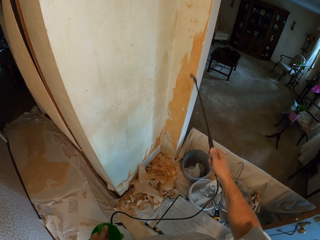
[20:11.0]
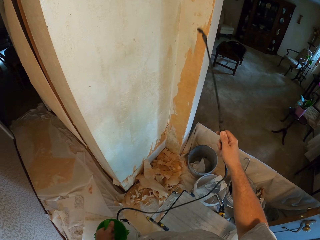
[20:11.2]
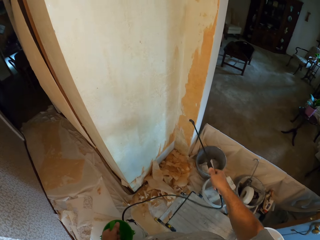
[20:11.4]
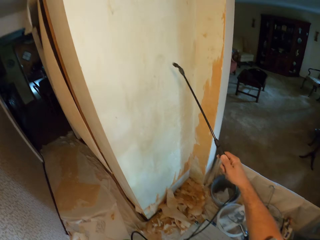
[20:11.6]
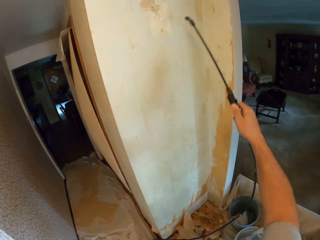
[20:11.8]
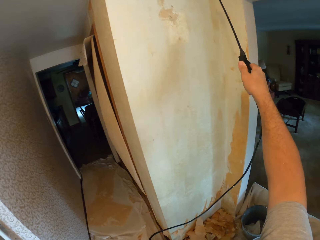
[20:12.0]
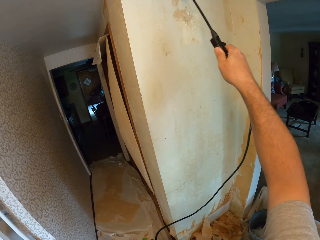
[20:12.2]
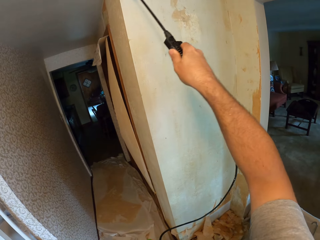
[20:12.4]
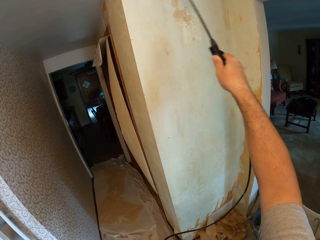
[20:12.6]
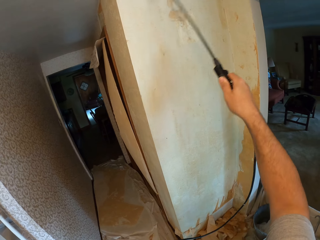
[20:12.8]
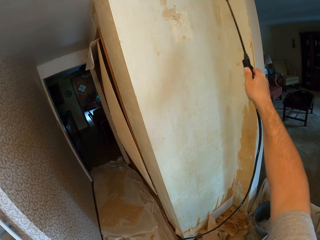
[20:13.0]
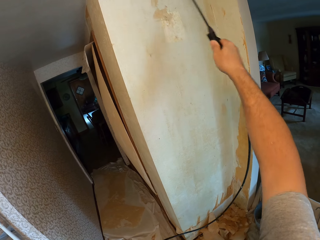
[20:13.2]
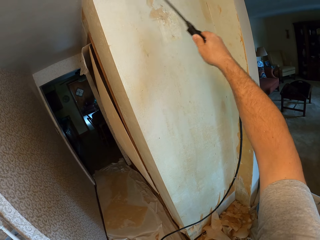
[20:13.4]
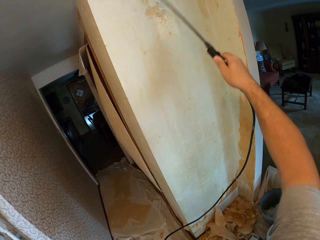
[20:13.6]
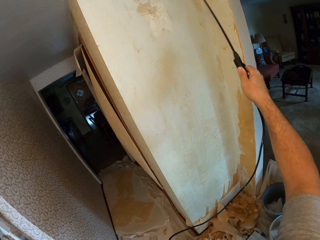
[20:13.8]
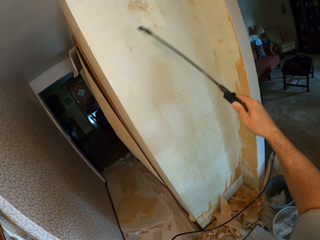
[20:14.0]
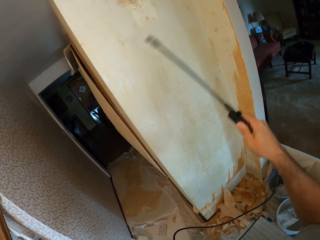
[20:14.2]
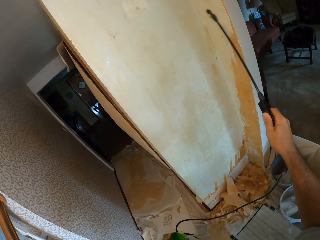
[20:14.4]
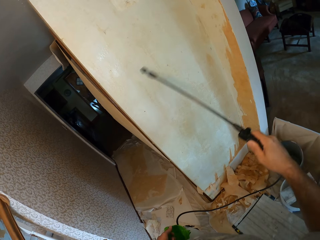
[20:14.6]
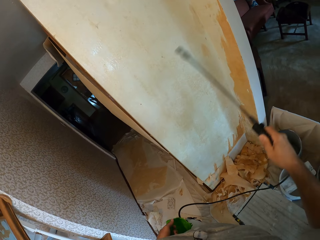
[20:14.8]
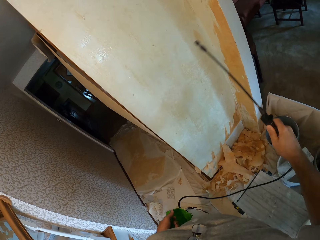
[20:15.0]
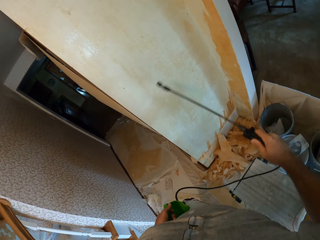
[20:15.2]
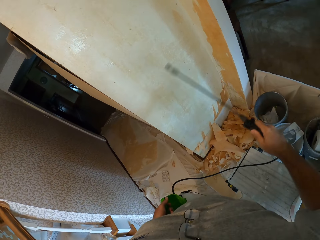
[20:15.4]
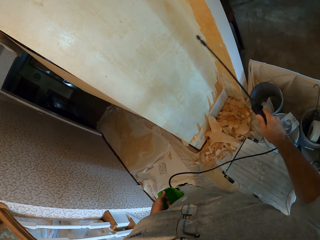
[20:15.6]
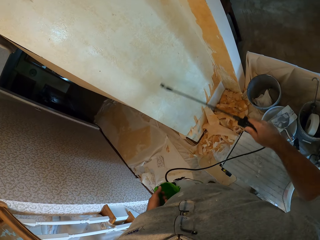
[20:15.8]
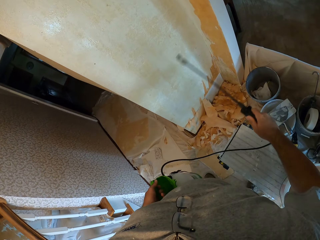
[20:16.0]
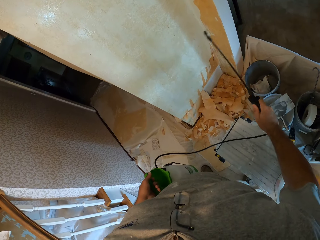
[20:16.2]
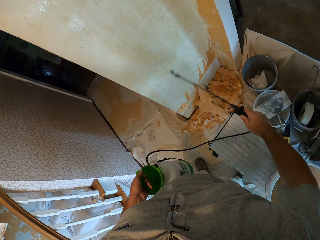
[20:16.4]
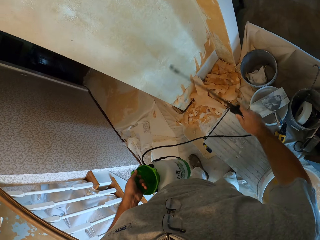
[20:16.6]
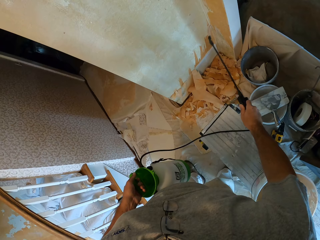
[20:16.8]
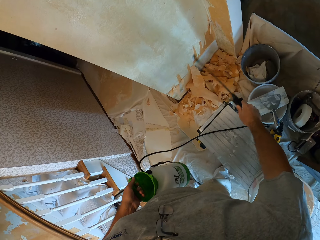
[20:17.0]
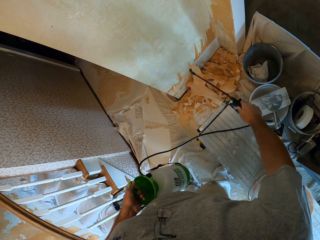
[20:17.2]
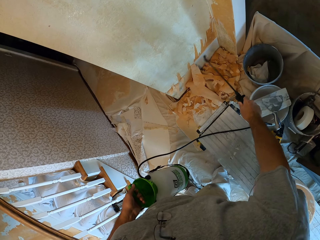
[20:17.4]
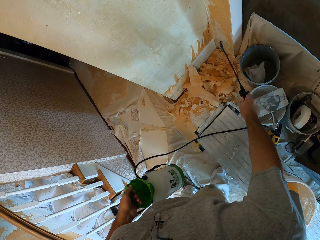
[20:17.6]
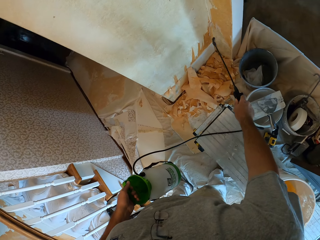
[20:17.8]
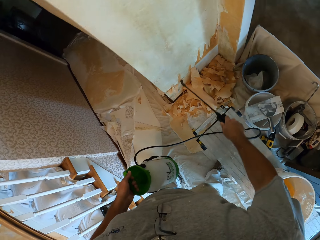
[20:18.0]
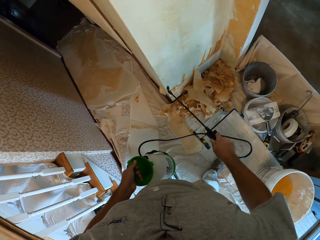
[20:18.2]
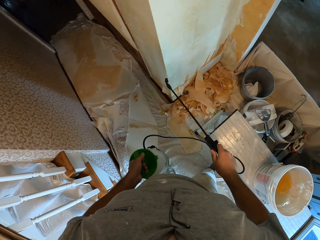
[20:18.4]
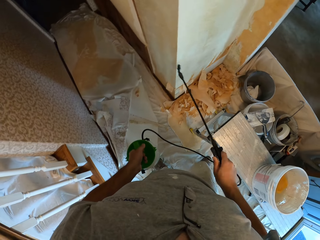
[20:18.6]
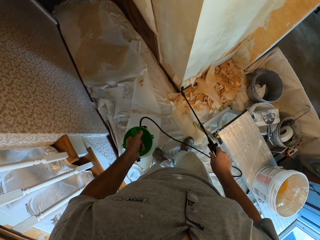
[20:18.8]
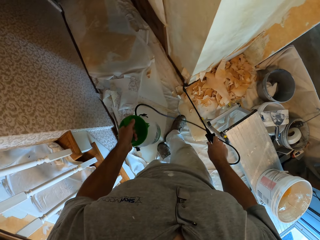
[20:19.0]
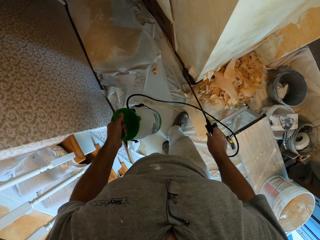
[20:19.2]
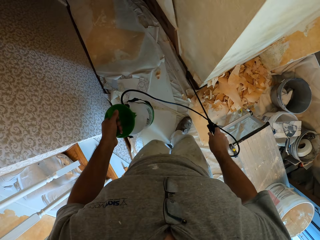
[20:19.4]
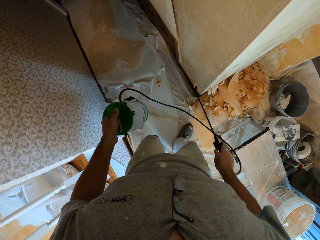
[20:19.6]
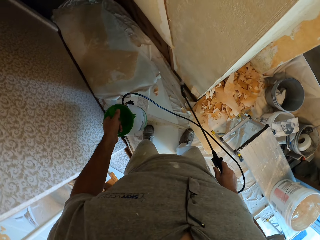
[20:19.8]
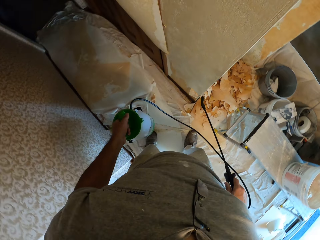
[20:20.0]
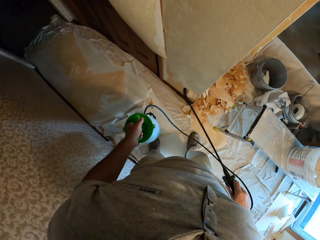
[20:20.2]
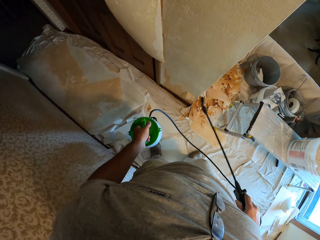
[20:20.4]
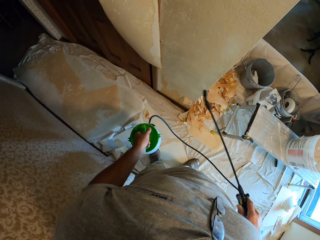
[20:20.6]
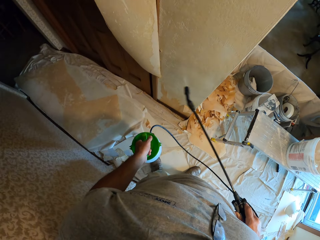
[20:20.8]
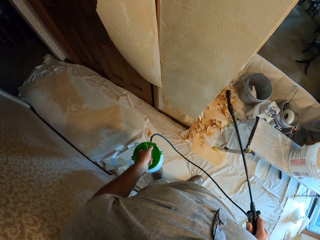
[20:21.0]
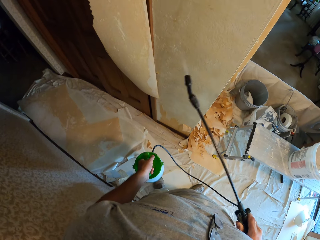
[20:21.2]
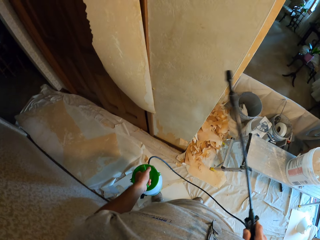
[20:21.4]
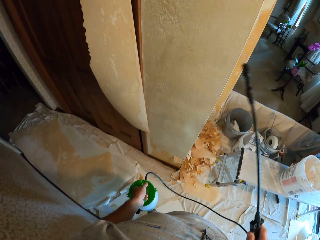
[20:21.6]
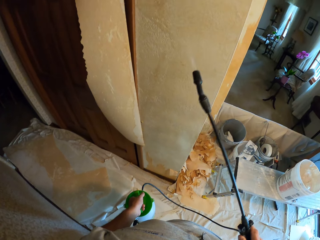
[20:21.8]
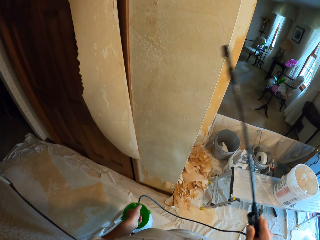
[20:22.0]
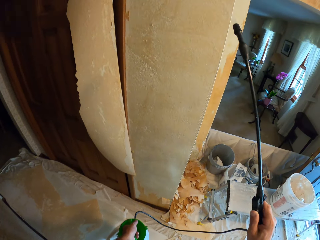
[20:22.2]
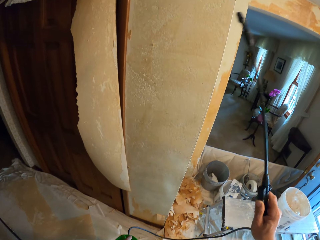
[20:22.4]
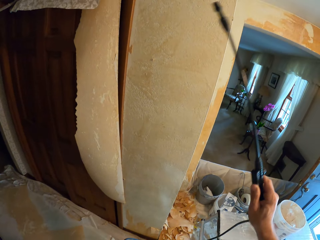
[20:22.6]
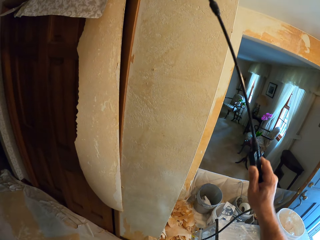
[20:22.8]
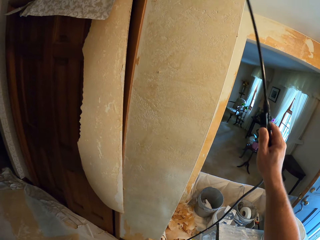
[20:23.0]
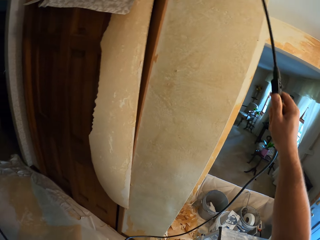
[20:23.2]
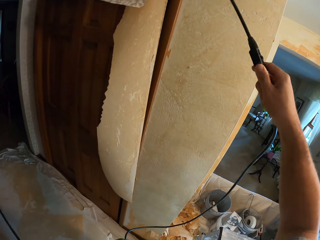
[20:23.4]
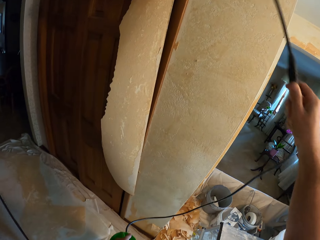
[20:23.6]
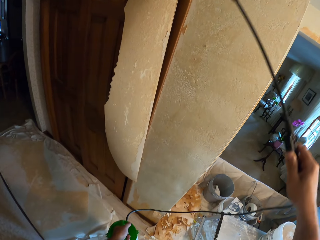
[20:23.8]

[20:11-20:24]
The camera wearer walks. They spray the wall.

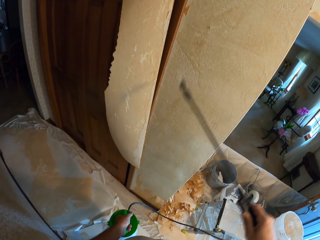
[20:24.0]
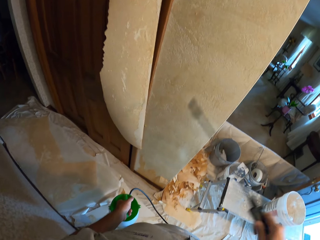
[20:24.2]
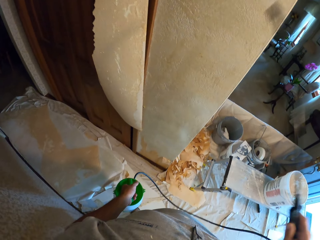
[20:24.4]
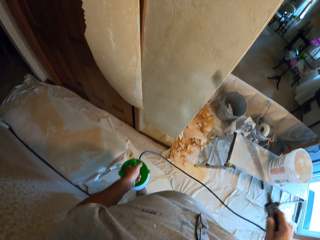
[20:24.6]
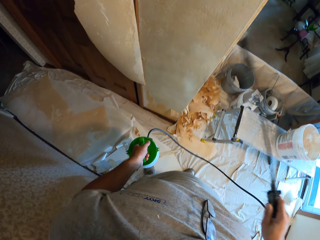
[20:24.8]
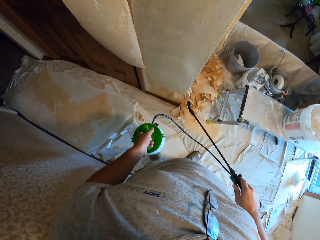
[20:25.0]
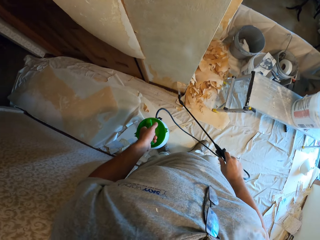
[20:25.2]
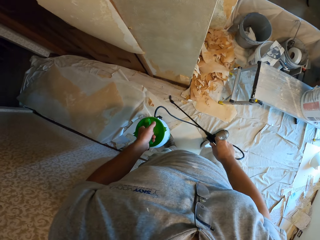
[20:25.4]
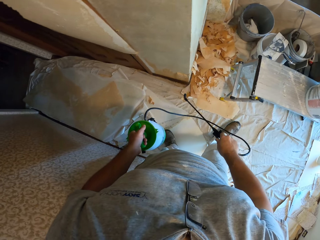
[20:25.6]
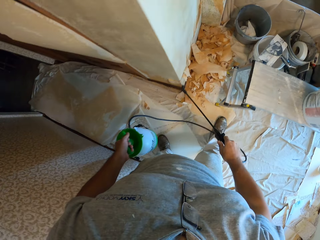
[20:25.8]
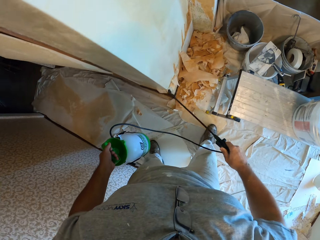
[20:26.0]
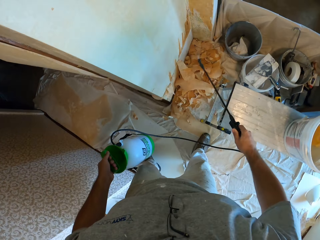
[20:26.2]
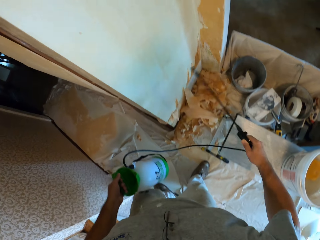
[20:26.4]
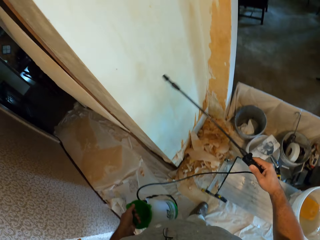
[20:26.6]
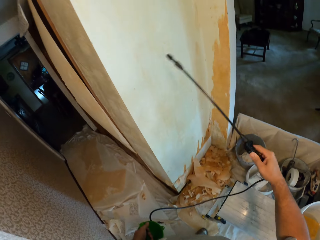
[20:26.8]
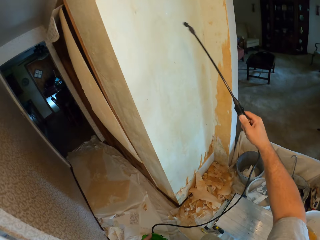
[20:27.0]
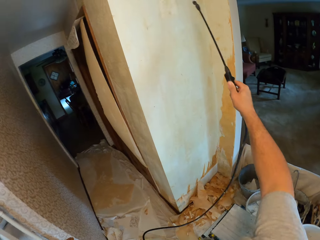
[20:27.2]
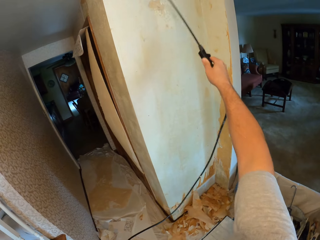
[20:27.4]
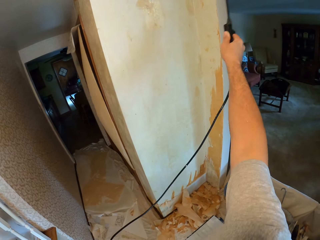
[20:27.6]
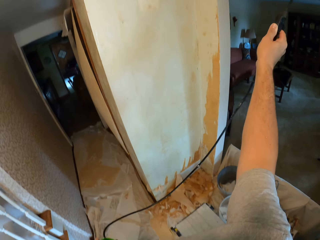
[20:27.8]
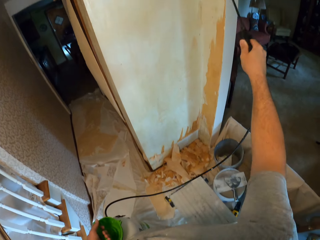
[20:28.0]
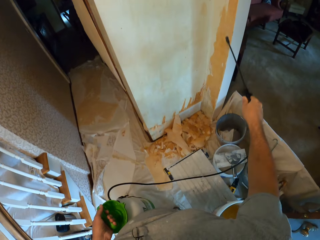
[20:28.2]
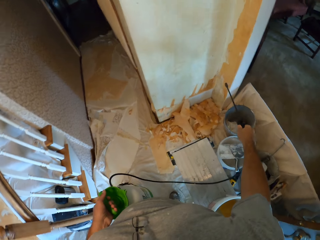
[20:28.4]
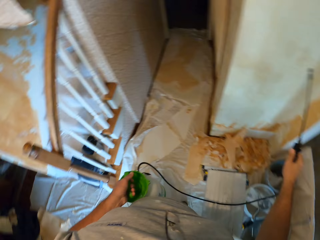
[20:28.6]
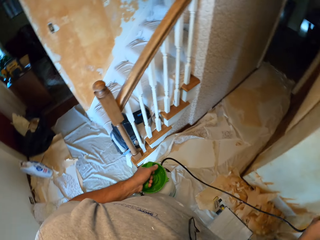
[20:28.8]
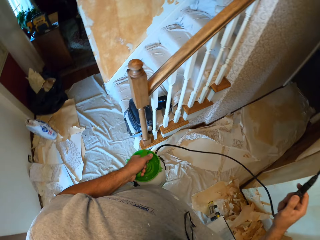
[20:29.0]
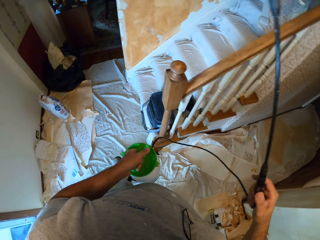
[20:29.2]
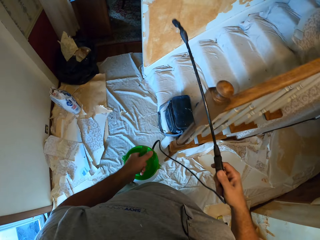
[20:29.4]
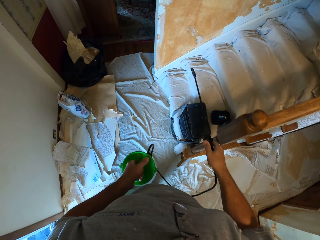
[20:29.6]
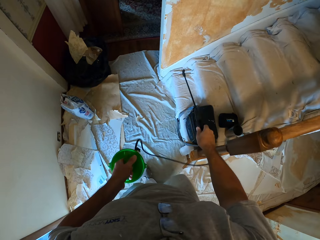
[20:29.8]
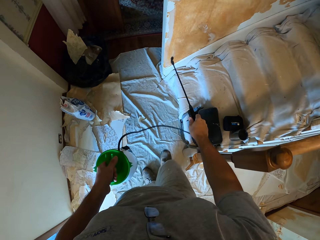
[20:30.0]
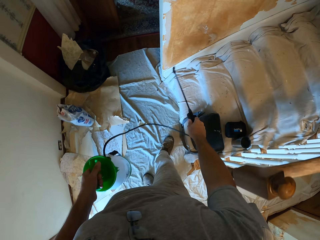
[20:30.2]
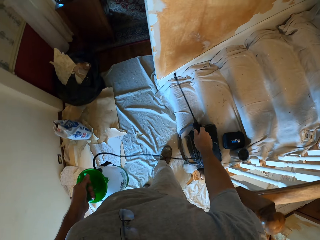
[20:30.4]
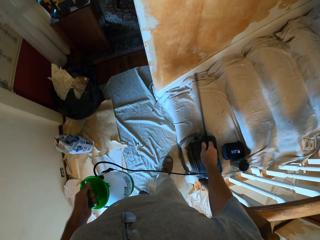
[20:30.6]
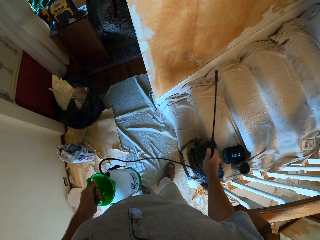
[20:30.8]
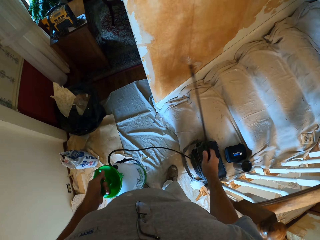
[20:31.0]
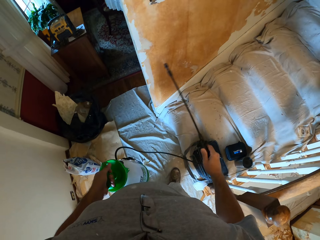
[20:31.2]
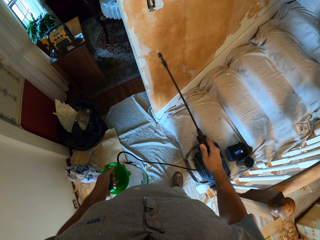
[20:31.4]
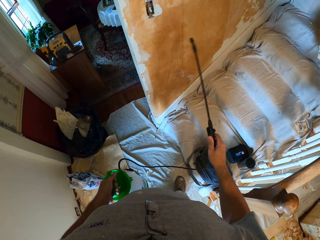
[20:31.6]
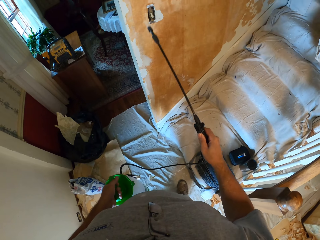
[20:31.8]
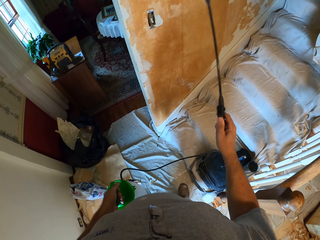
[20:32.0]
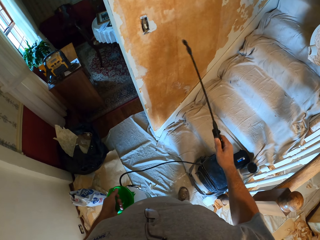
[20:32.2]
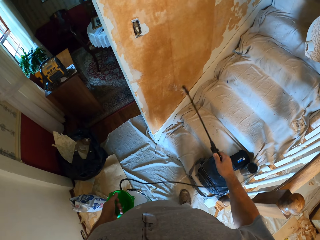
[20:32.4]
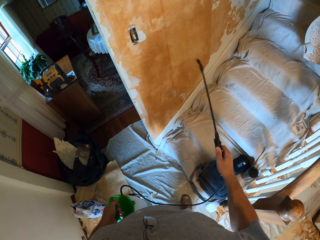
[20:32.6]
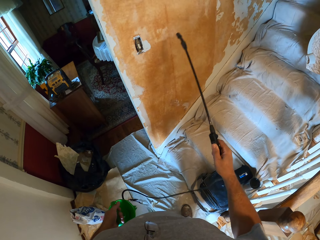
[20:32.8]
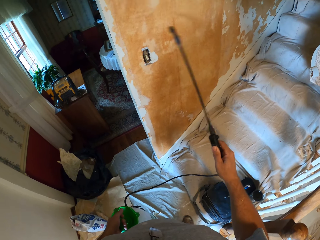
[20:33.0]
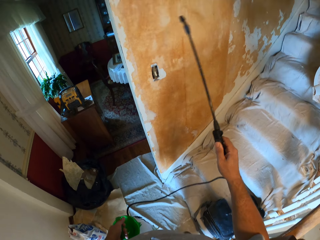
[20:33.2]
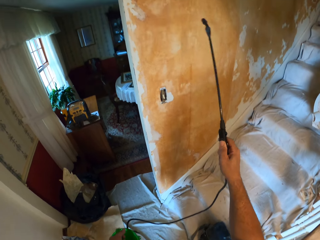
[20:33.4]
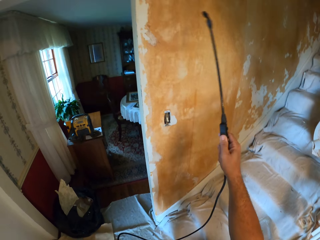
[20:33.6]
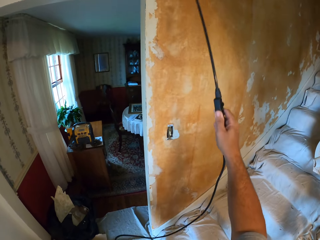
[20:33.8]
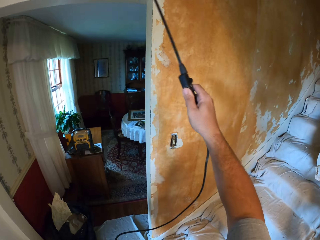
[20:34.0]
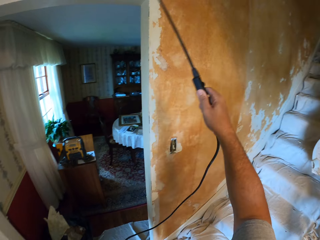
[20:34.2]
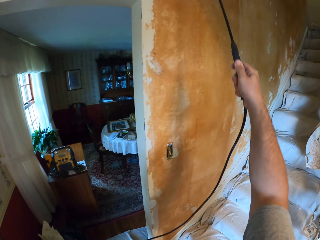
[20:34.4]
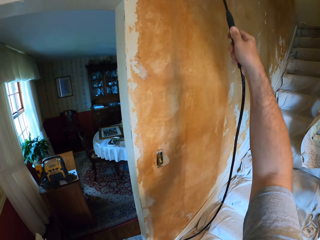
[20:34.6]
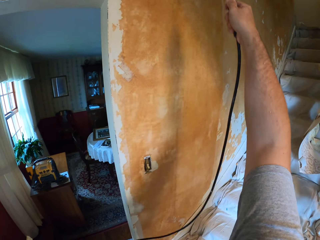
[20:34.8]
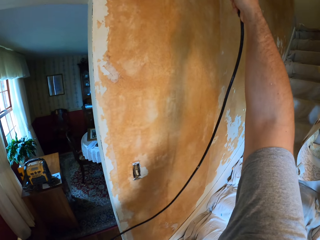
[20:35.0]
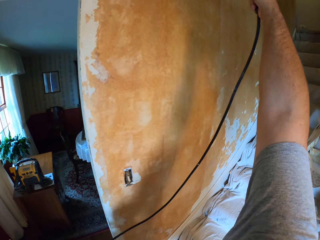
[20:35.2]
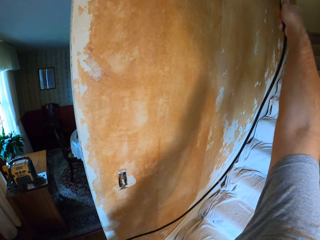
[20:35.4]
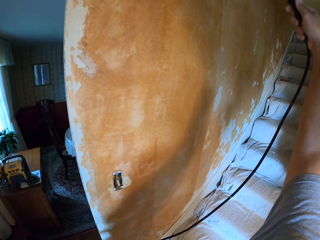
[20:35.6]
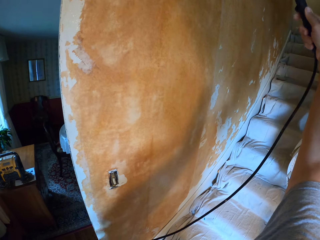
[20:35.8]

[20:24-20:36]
The camera wearer walks. They spray the wall on the stairs.
